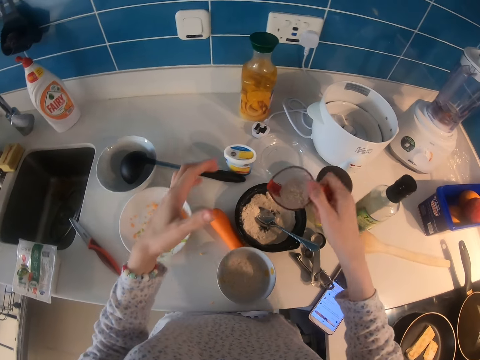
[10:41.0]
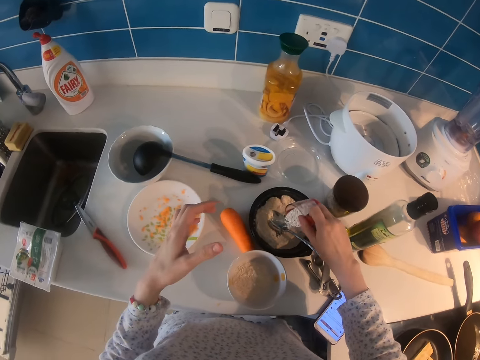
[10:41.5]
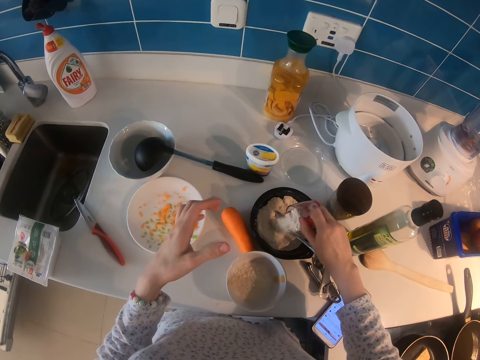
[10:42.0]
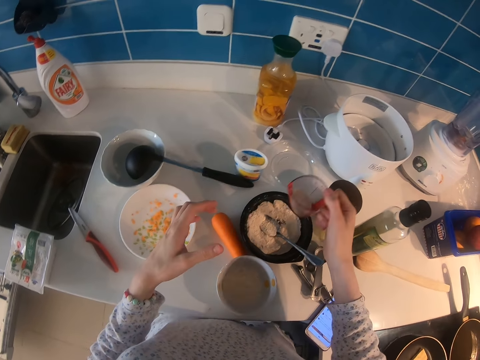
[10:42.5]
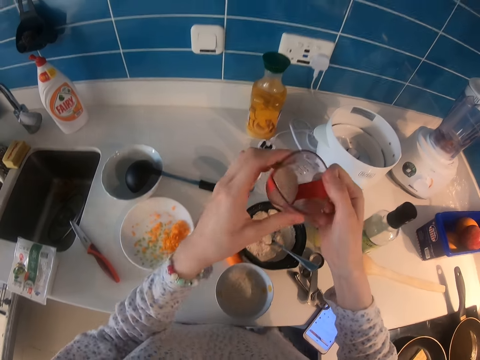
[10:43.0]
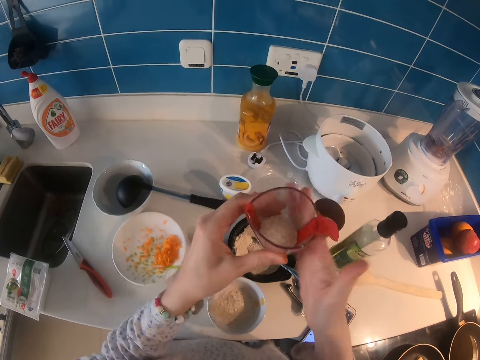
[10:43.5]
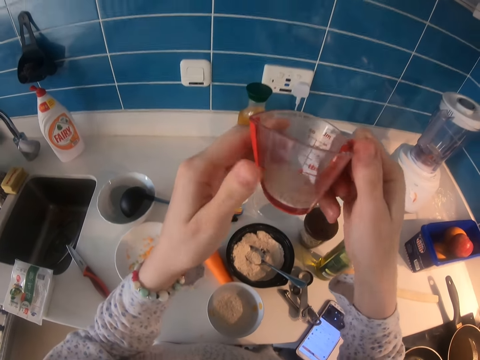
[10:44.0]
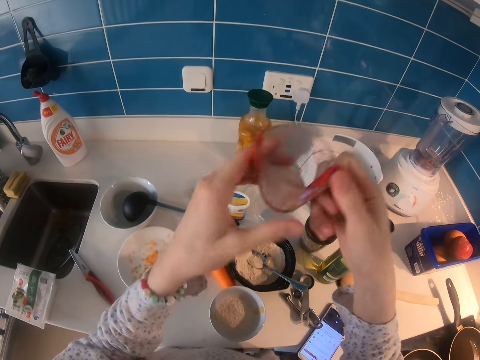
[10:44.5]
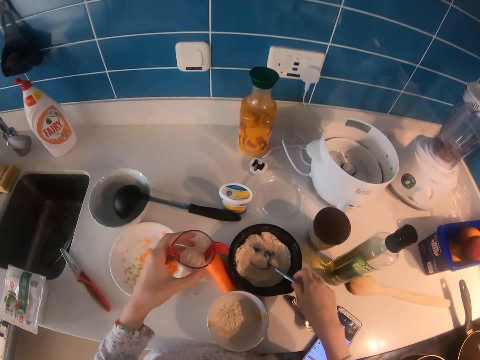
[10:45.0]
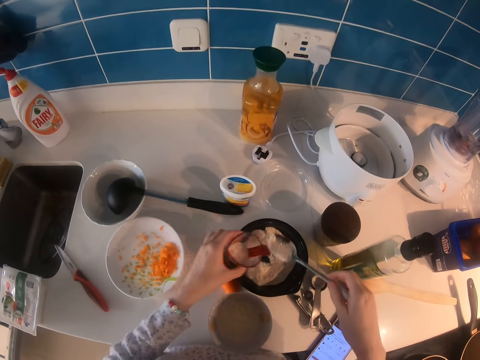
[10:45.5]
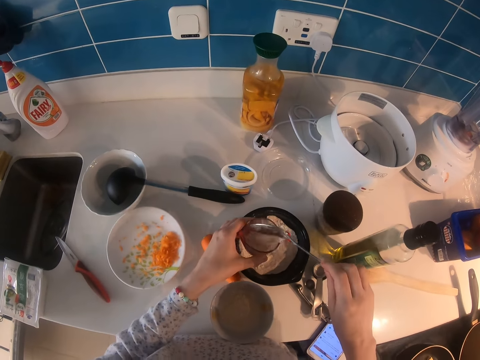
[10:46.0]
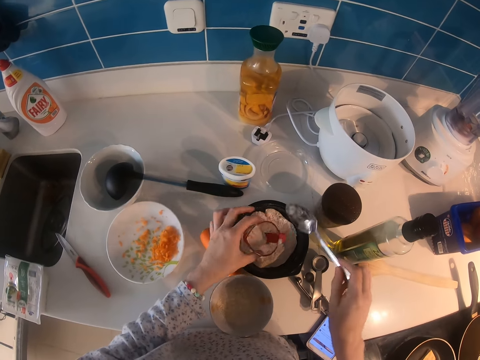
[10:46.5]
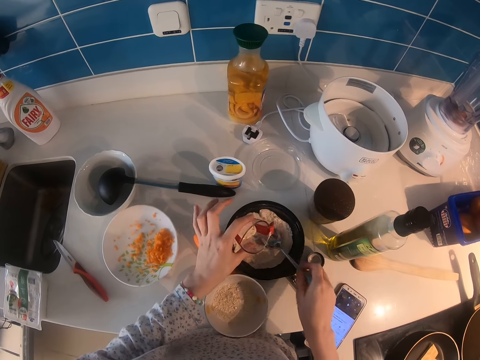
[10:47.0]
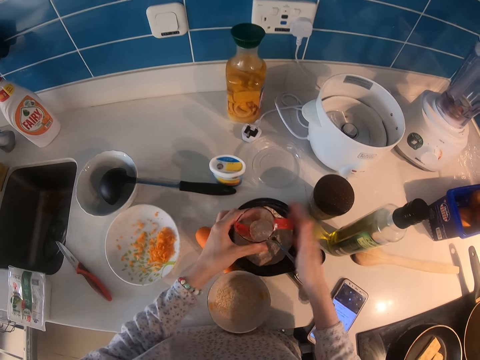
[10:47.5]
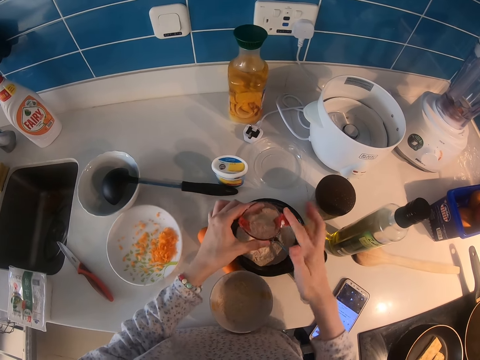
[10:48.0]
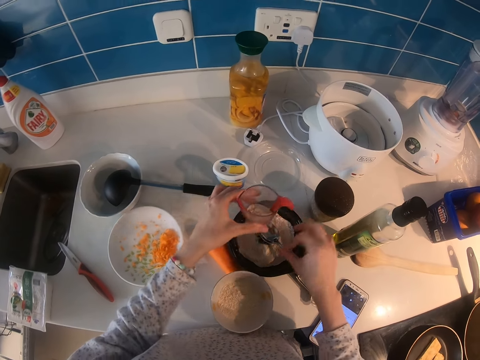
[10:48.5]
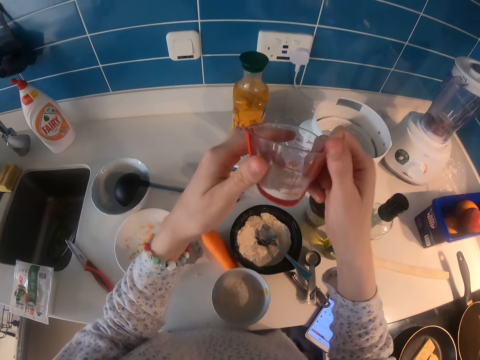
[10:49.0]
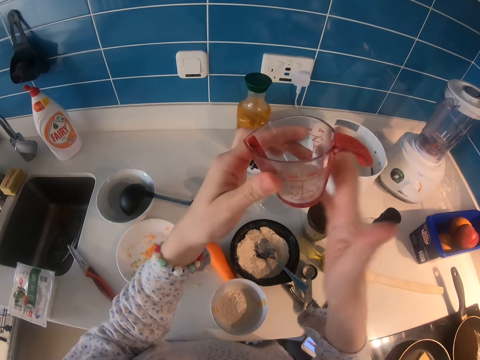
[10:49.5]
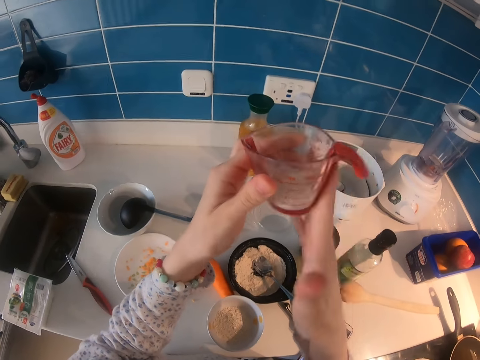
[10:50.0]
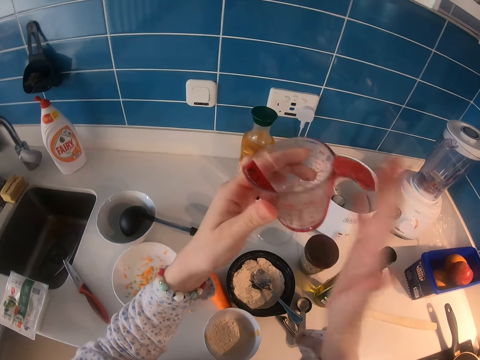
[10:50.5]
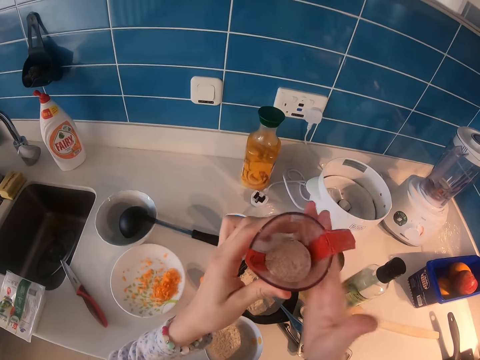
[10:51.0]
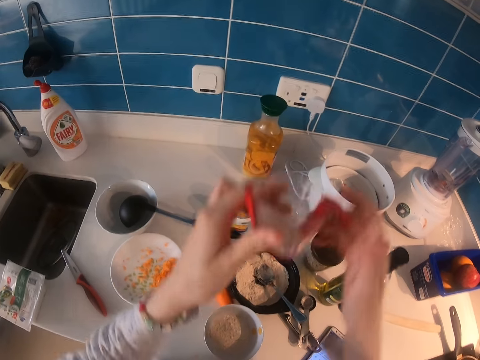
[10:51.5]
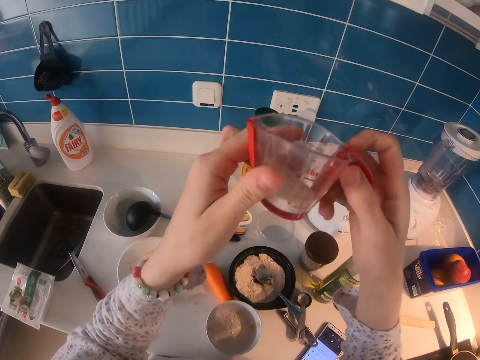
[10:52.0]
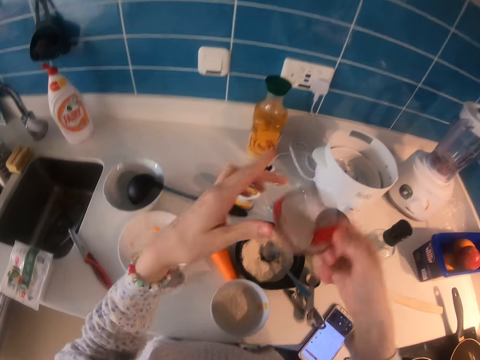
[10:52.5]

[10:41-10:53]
The camera wearer returns some amount of the flour in the container. They pour flour in a tin. They equalize the flour. They pour flour in a cup with a spoon. They put the spoon in the tin. They knock the measuring jar.

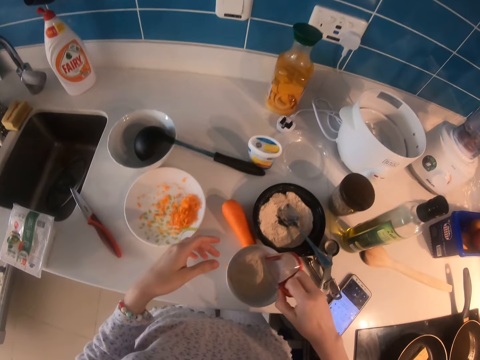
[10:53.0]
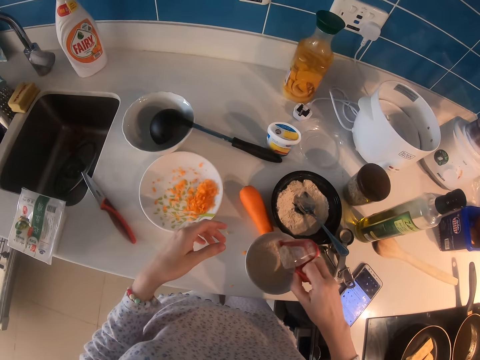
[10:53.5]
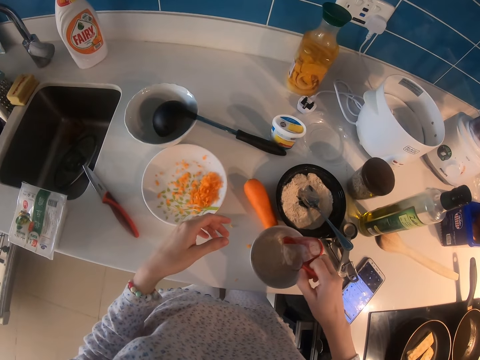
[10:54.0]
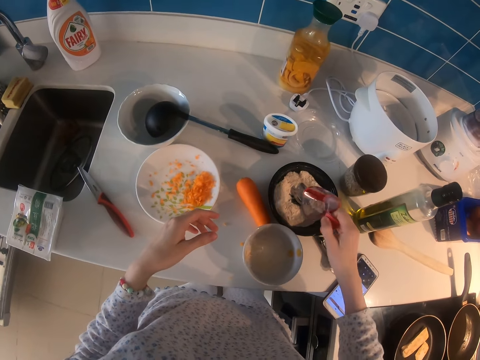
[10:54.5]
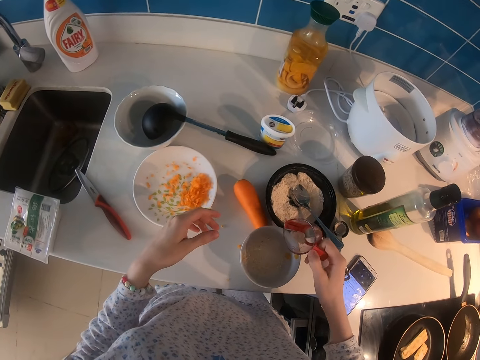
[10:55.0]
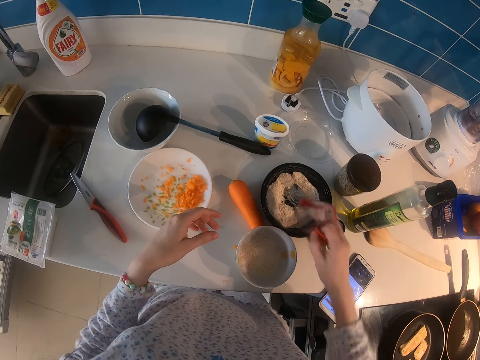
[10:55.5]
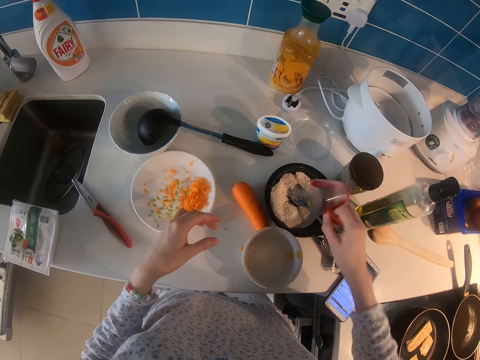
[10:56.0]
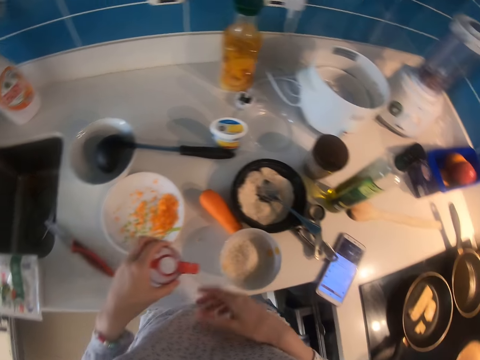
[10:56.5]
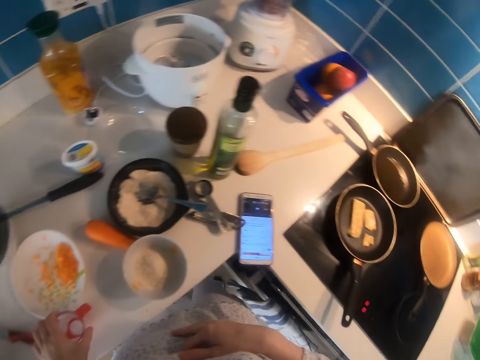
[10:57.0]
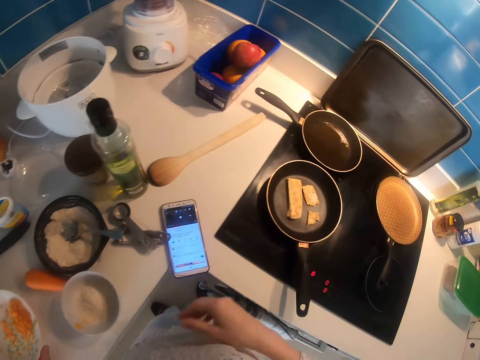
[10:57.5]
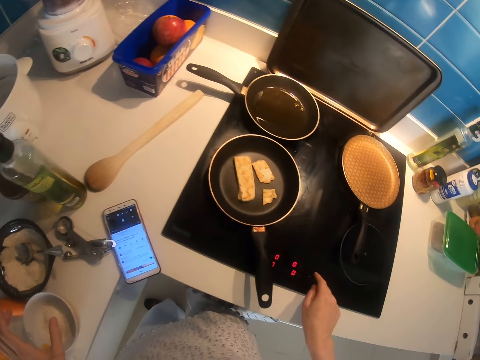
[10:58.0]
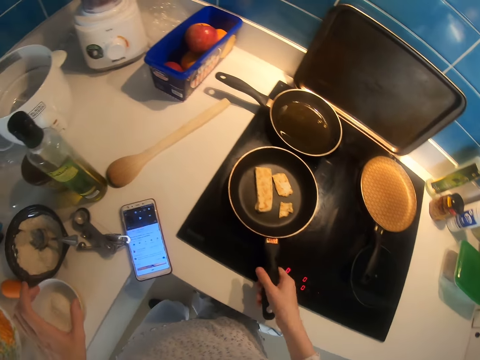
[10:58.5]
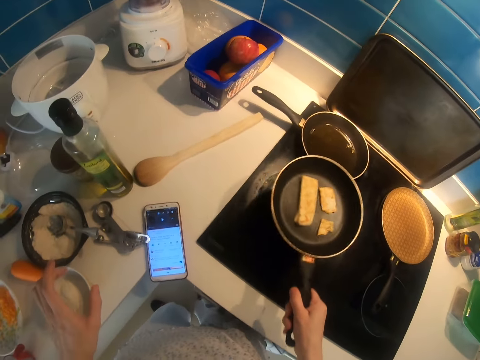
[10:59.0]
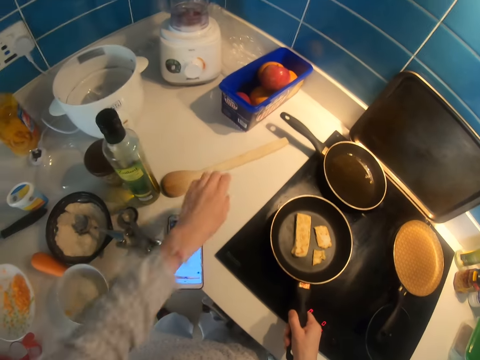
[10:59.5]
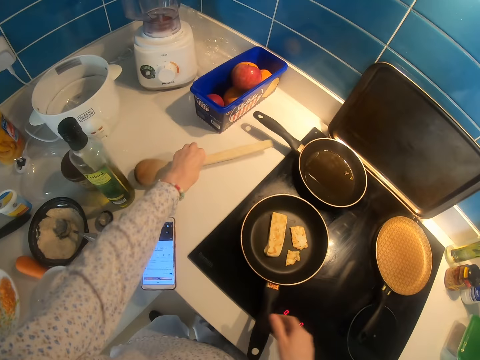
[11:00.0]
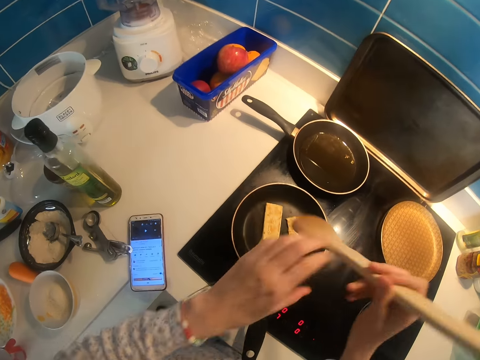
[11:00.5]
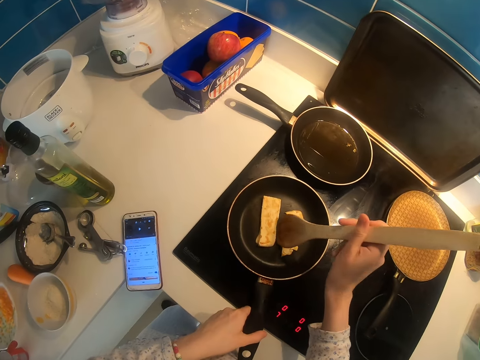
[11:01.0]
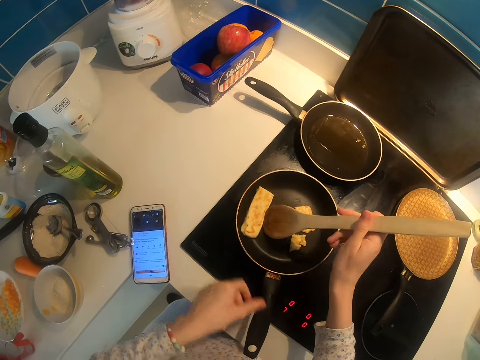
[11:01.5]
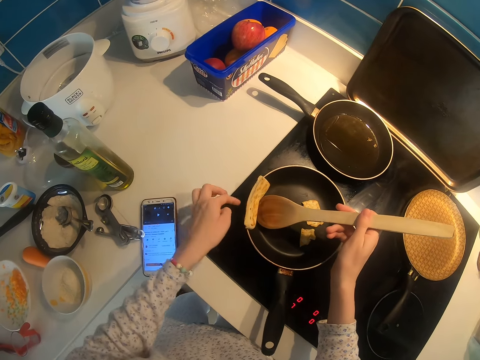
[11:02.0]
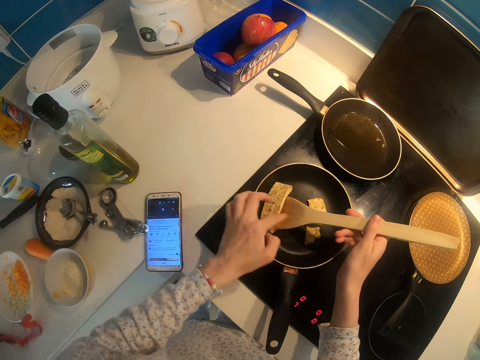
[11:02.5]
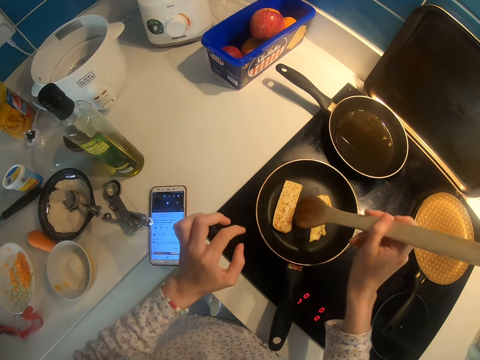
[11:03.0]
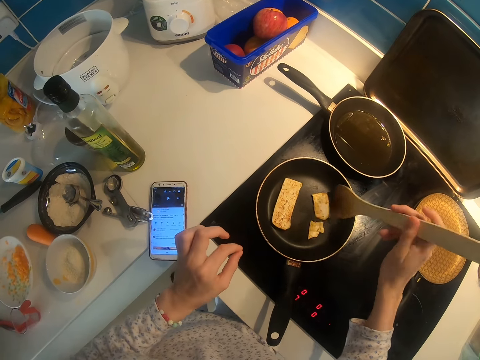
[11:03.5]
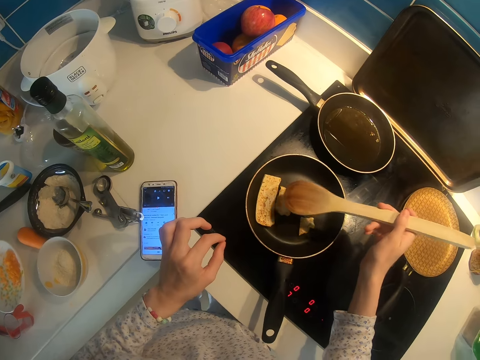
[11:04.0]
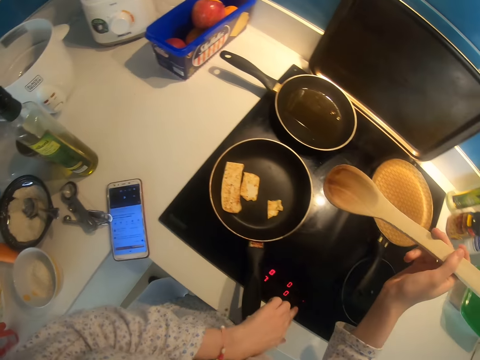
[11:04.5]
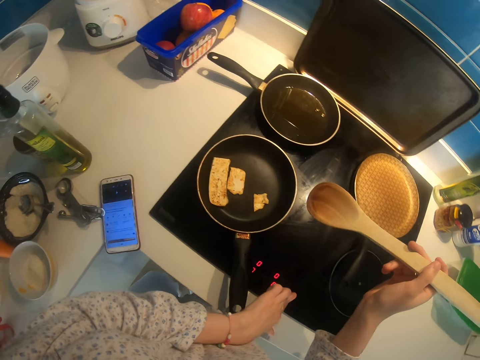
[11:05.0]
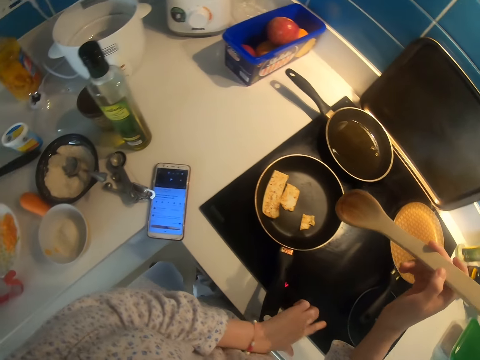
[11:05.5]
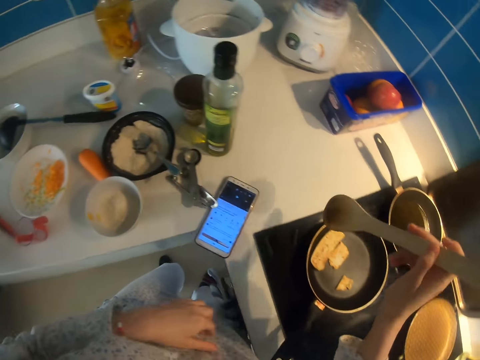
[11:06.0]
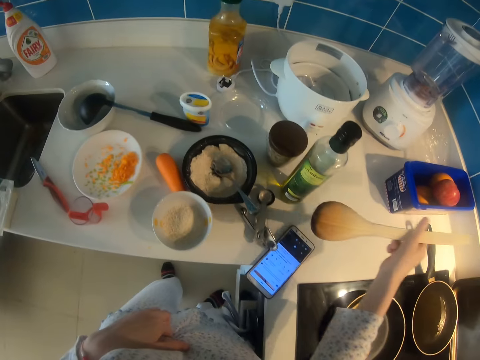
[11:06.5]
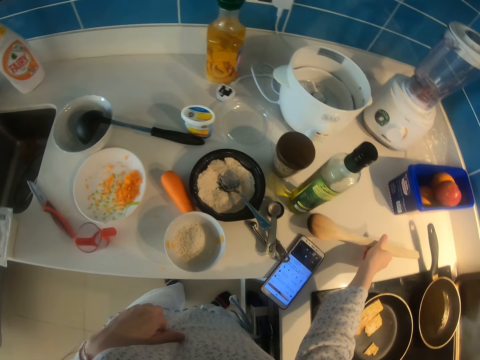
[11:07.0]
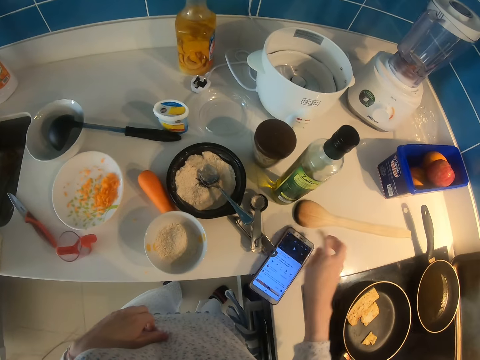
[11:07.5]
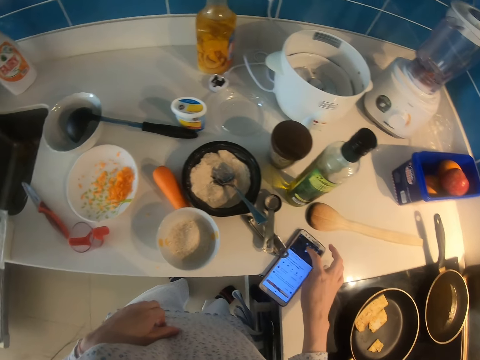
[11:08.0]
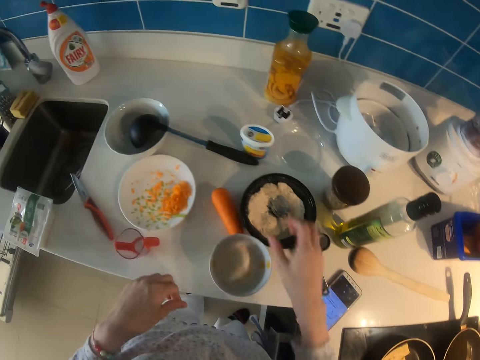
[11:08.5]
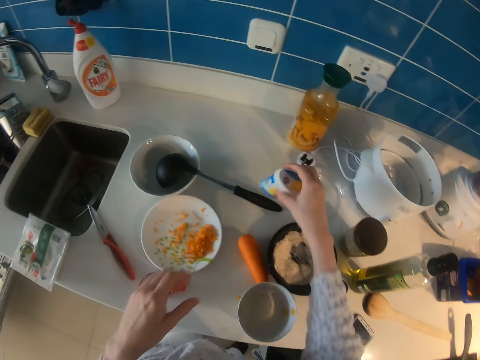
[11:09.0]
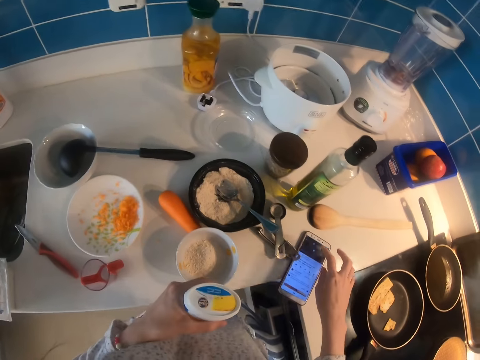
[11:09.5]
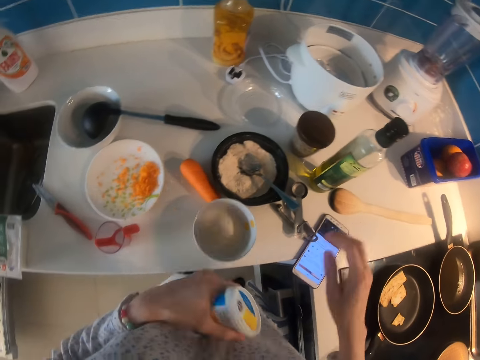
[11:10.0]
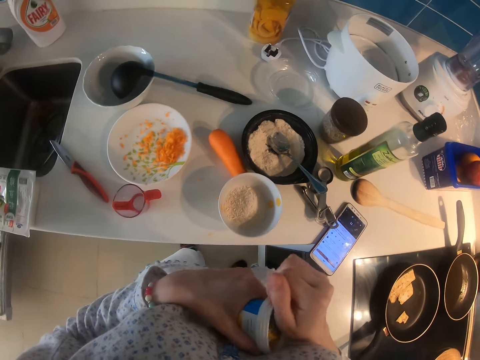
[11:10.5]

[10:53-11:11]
The camera wearer pours some of the flour in a bowl with a cup. She pours the rest of the flour in a tin with the cup. She puts the jar on the kitchen cabinet. She picks up a pan and puts the pan on the cooker. She takes the cooking spoon. She puts the roll on the cooking spoon using her hand. She turns meat with the spoon. She presses the cooker. She returns the roll on the pan. She puts off the gas. She puts the cooking spoon on the kitchen cabinet. She touches the phone. She picks up the tin. She touches the phone.
